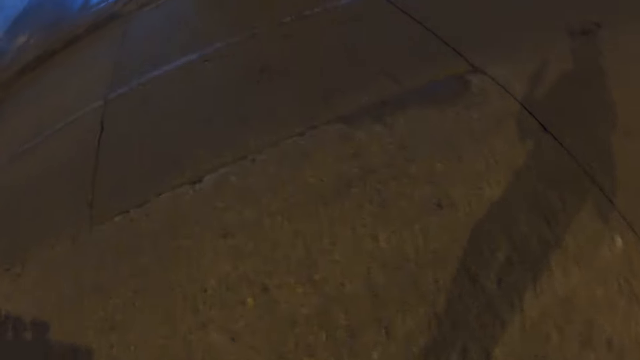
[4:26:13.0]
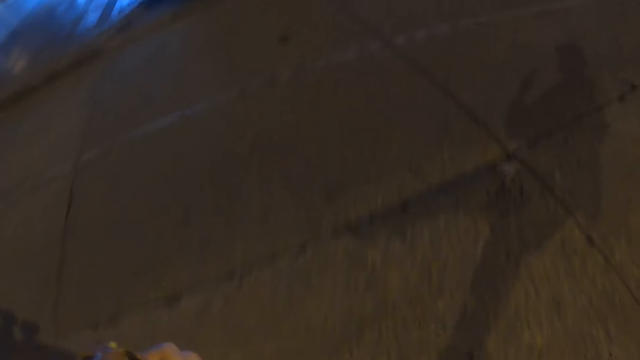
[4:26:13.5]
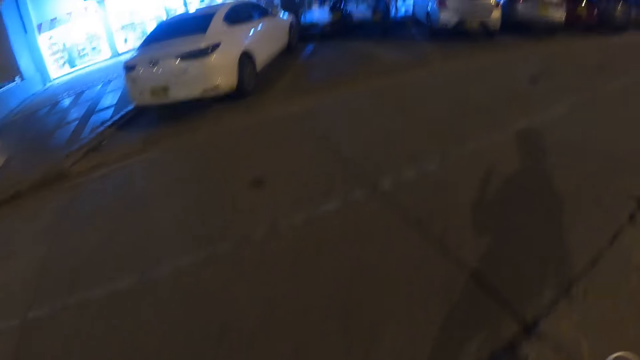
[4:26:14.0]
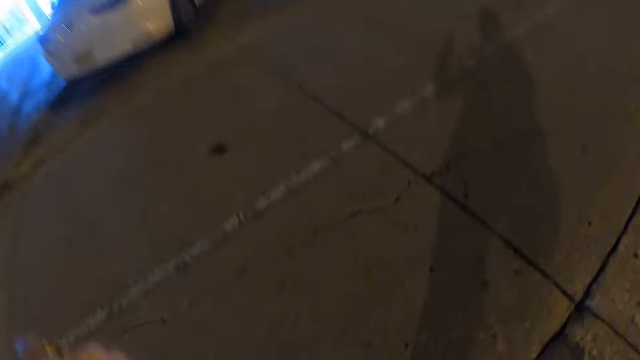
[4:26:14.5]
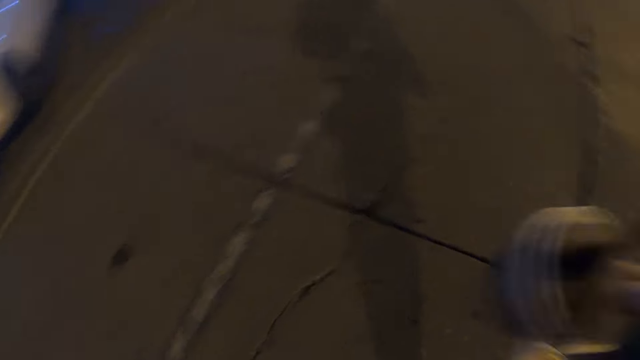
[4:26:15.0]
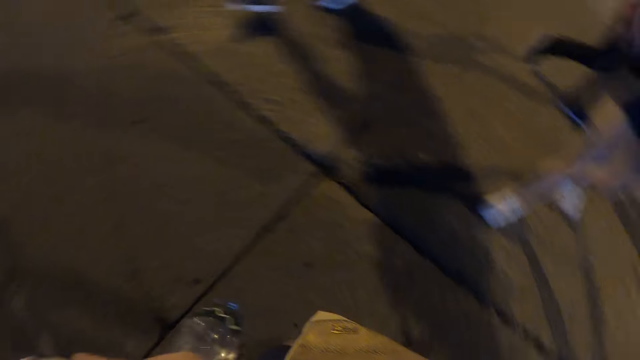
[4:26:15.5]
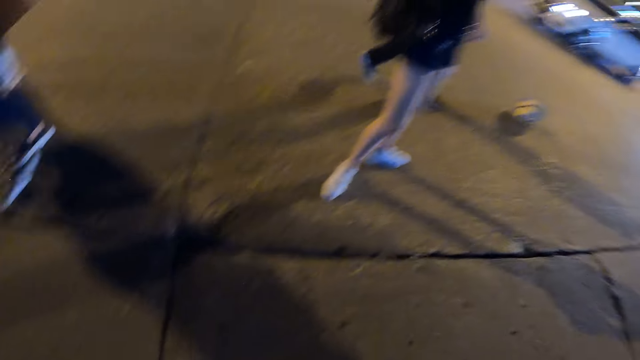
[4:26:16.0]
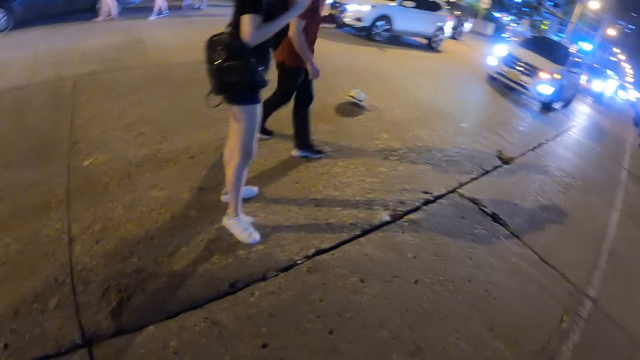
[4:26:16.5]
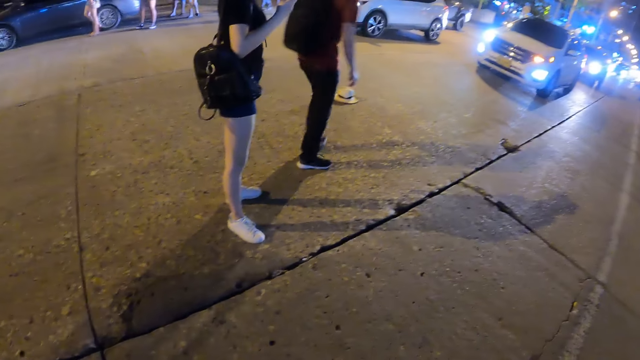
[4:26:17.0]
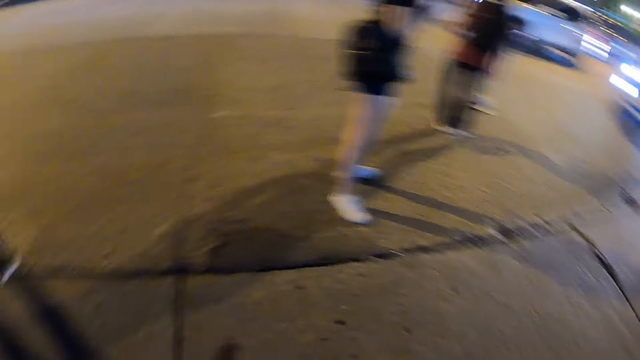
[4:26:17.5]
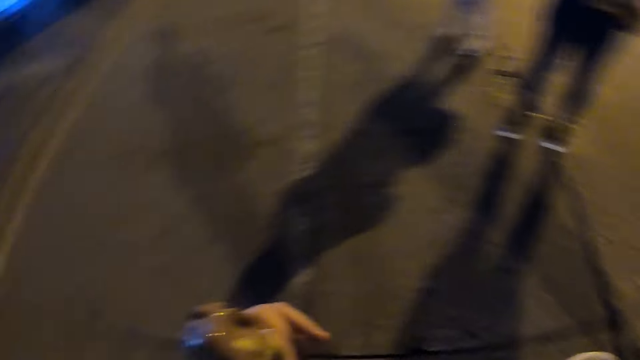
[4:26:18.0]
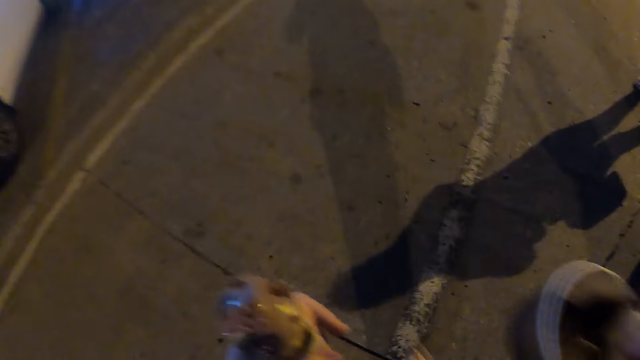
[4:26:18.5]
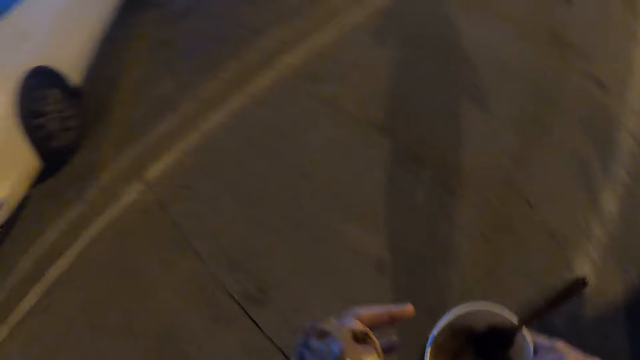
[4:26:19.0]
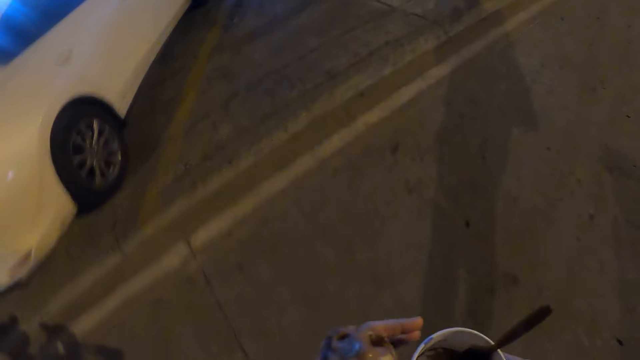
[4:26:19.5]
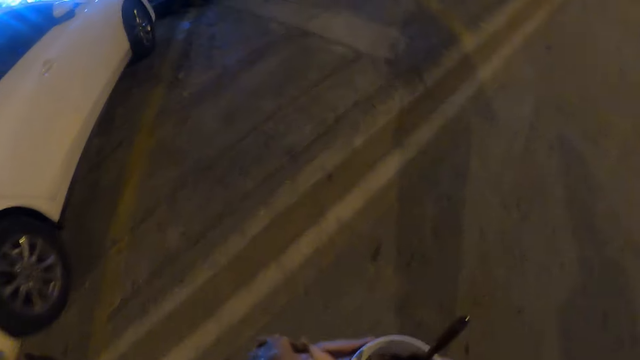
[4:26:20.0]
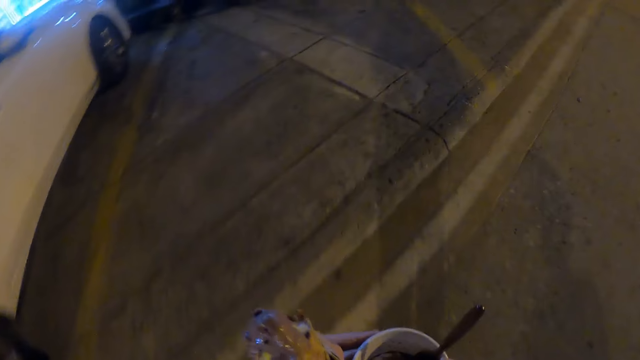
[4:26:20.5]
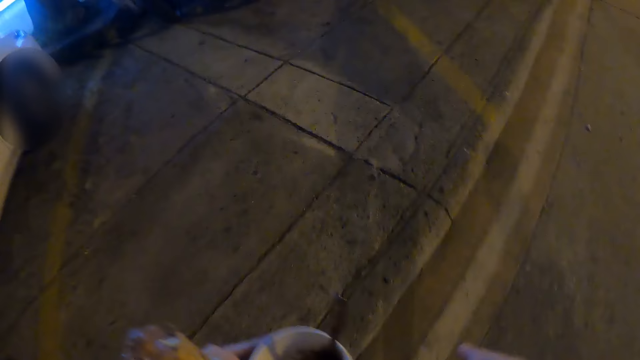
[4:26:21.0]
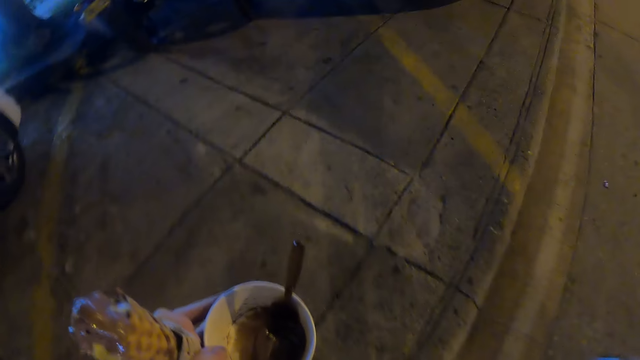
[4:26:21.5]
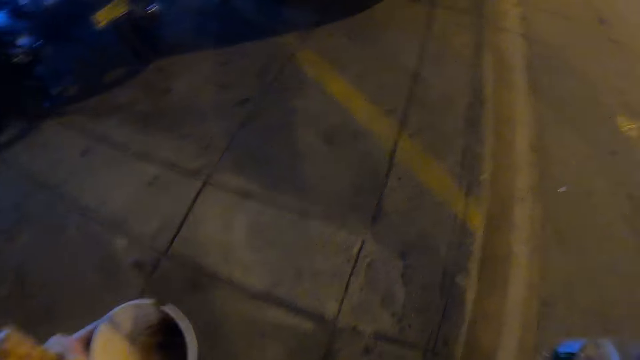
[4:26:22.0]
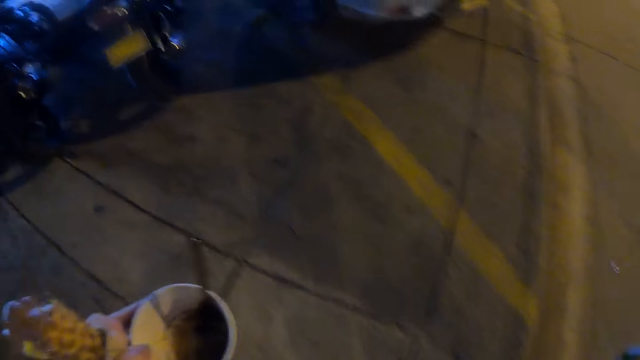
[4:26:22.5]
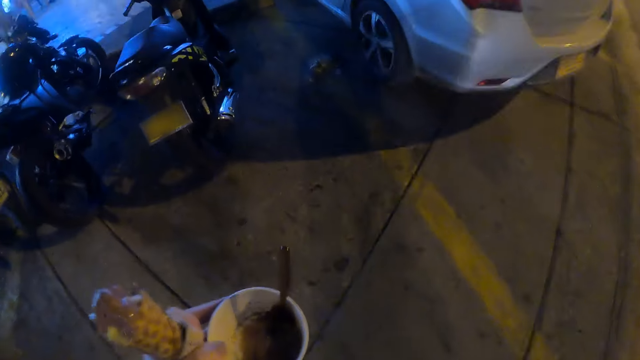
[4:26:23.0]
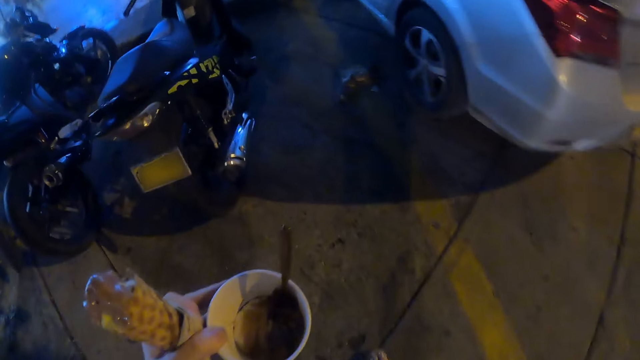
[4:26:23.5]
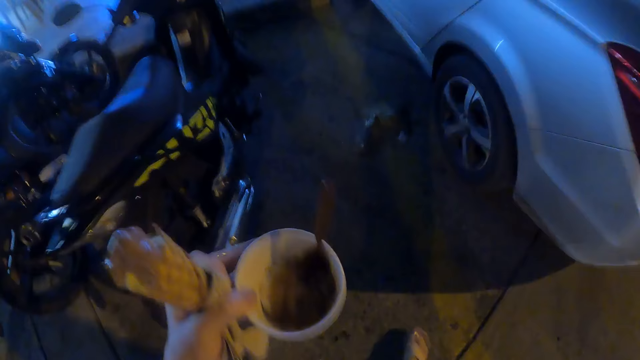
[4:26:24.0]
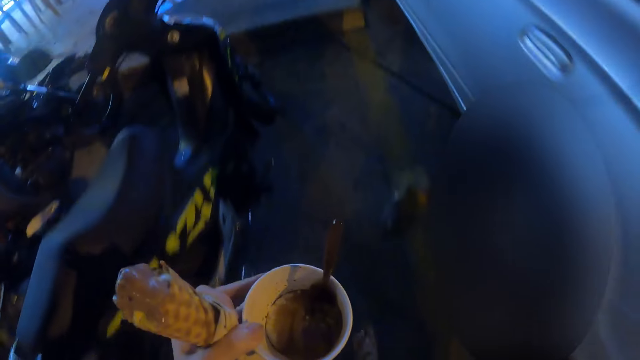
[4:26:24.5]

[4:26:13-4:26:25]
The camera wearer turns to look back. They look around. They walk across a street towards the restaurant.

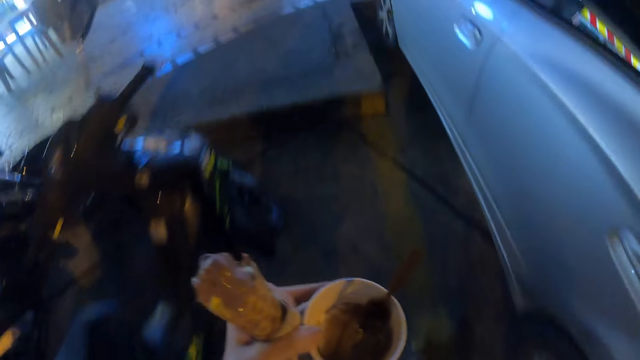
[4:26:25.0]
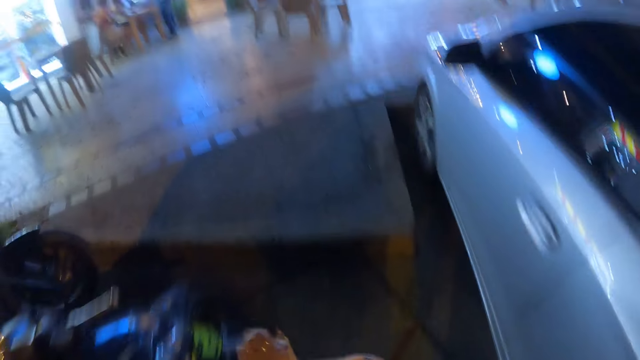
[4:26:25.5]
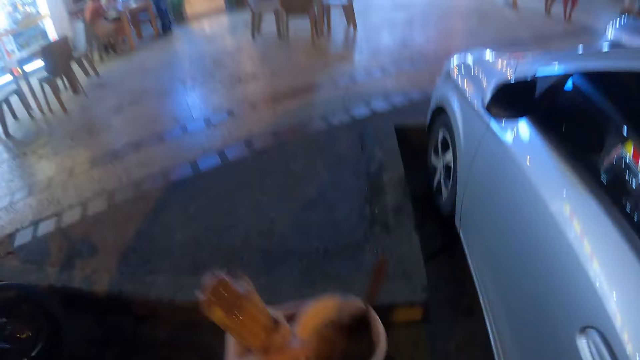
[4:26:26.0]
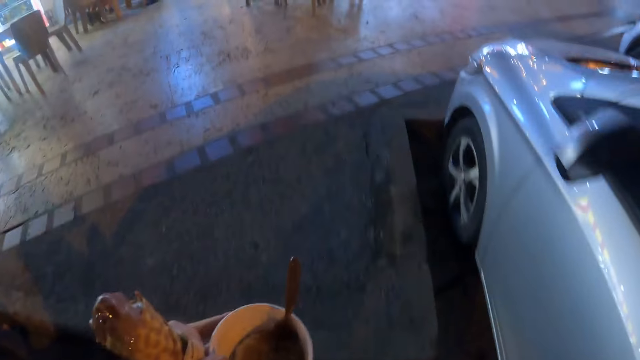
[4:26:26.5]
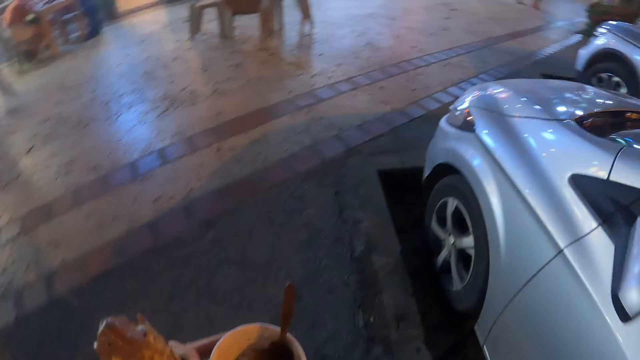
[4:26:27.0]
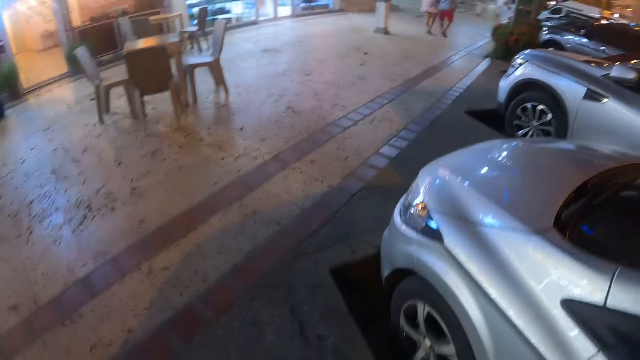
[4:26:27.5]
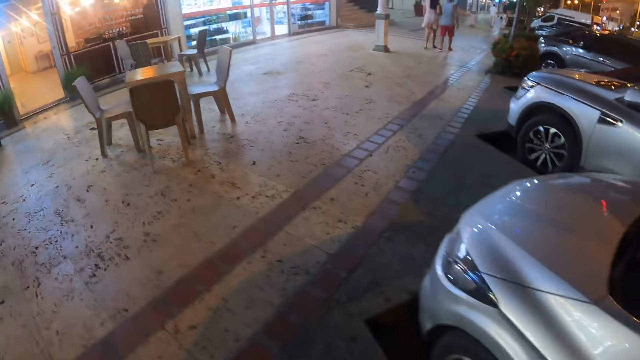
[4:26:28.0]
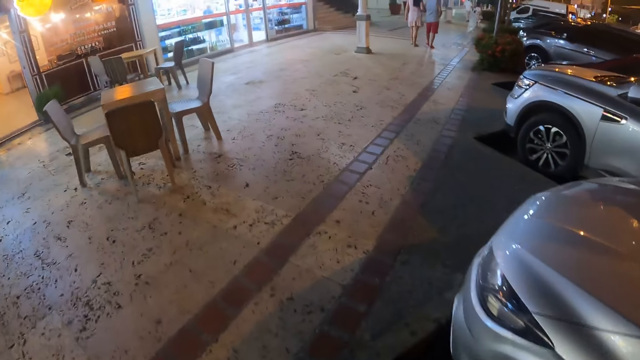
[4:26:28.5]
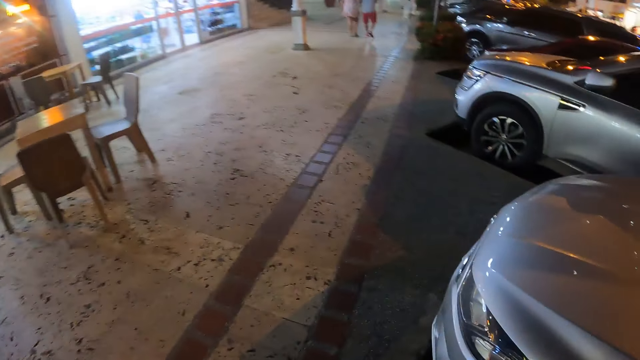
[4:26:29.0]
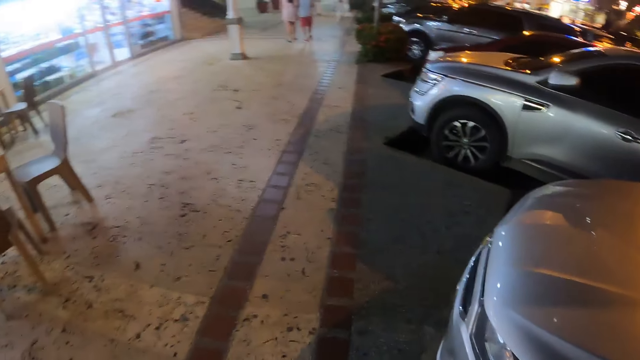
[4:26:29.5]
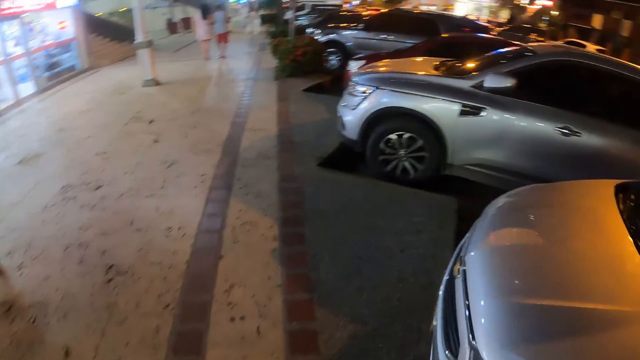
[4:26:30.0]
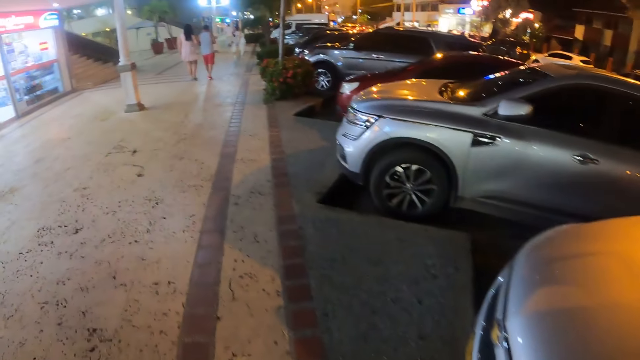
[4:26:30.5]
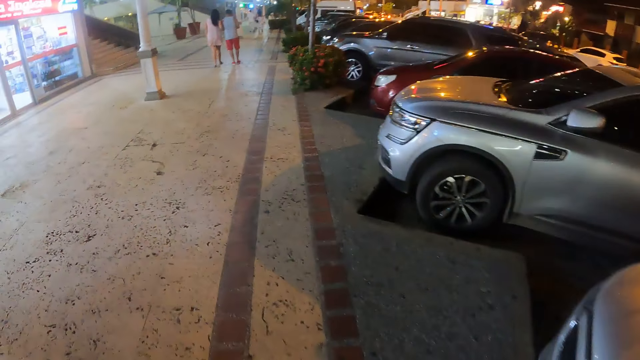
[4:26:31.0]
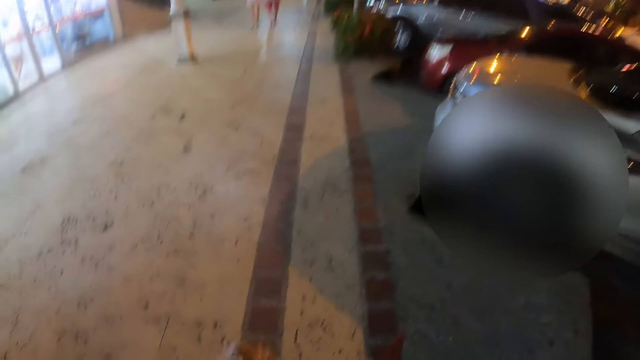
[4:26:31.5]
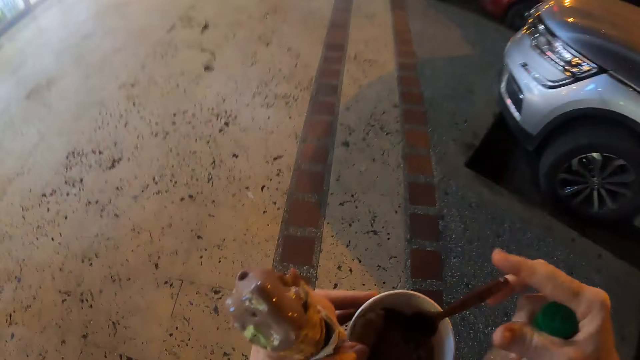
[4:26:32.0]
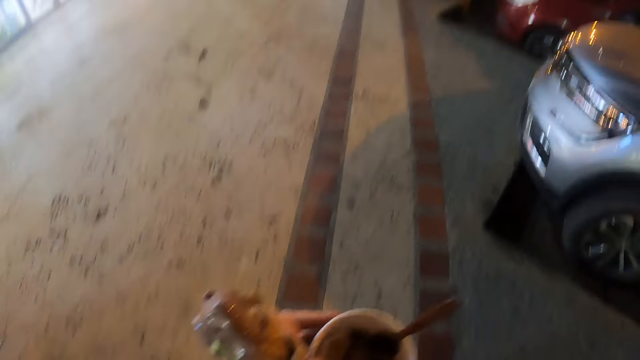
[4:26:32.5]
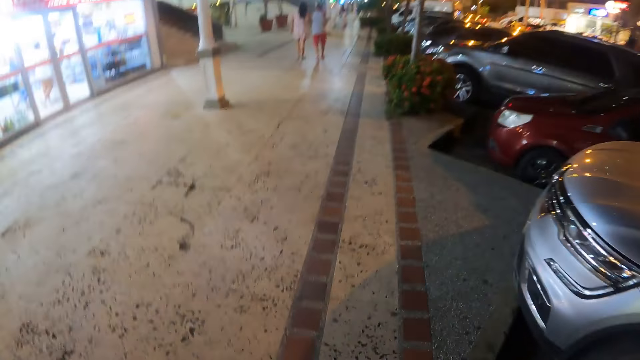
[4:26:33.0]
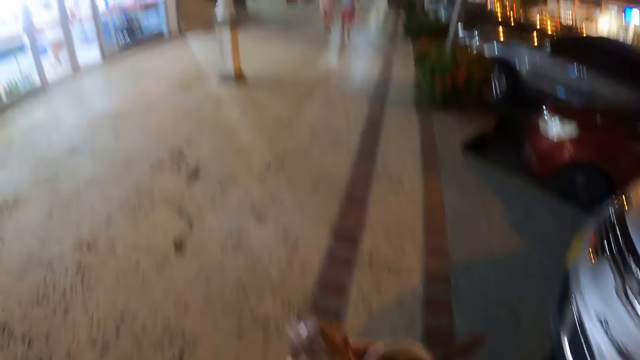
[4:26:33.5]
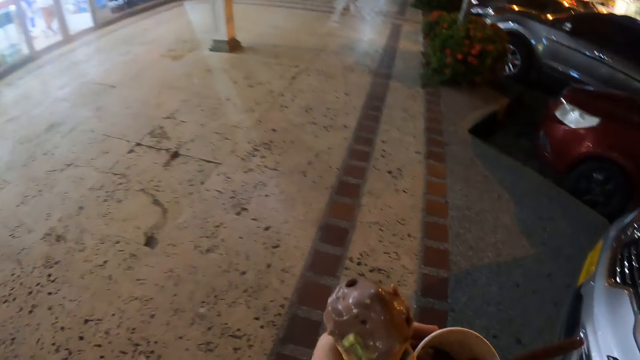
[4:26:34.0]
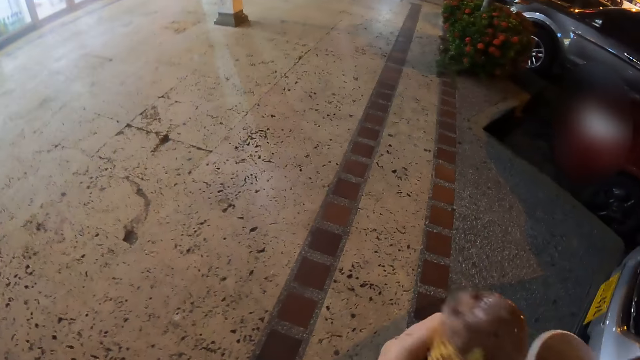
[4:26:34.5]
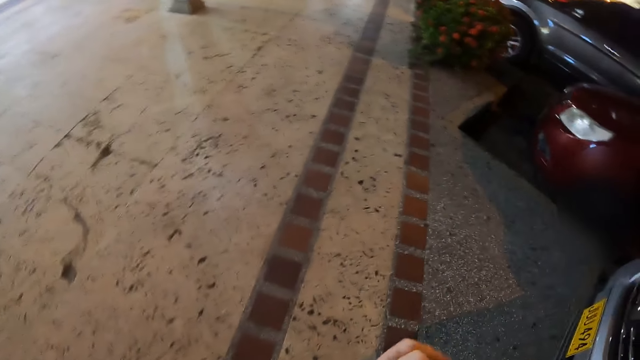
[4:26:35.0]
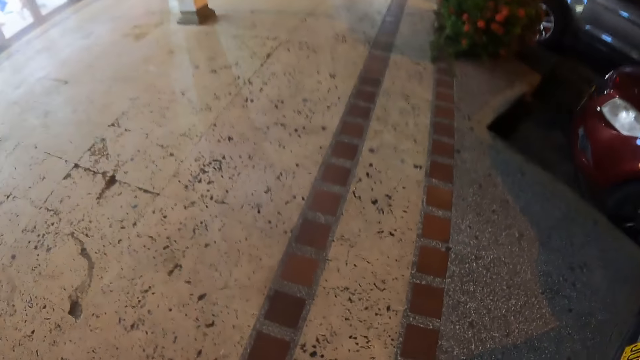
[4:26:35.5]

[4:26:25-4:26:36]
The camera wearer walks along the path. They eat an ice cream.
